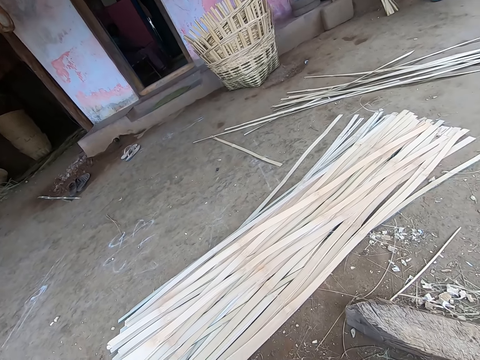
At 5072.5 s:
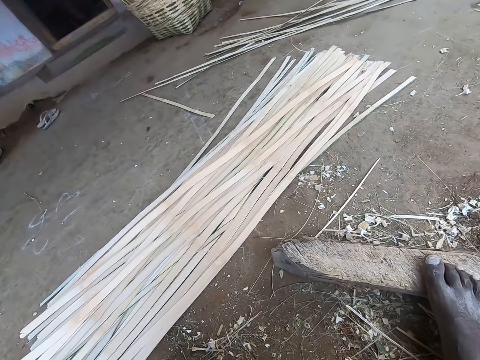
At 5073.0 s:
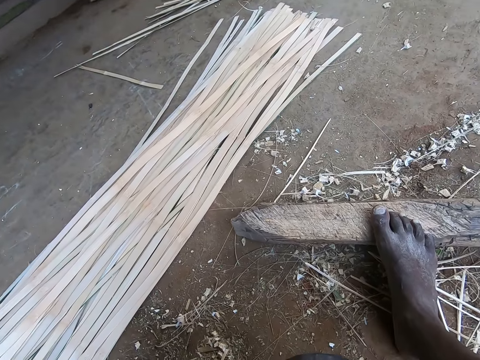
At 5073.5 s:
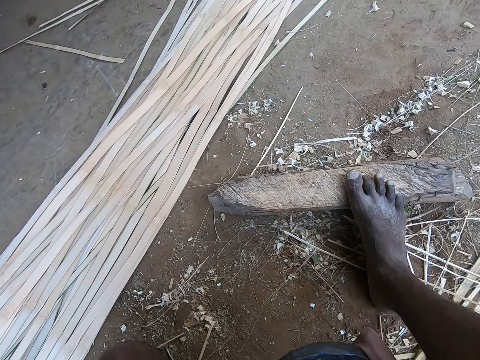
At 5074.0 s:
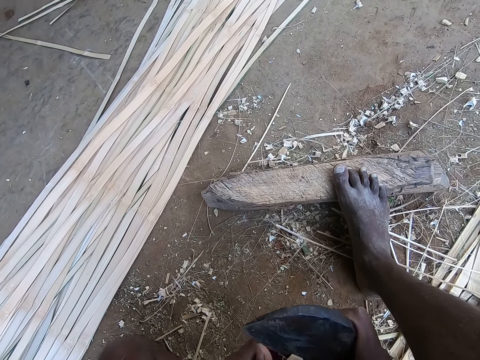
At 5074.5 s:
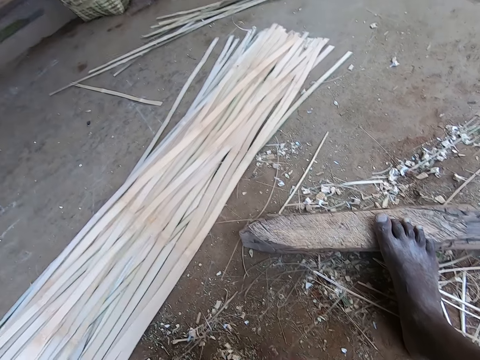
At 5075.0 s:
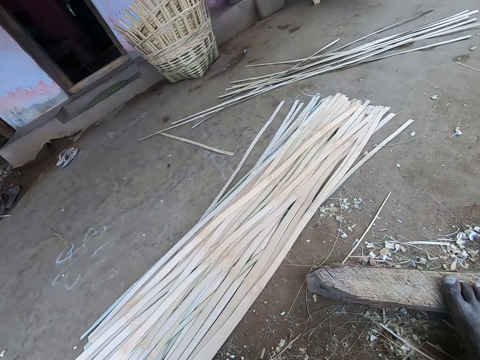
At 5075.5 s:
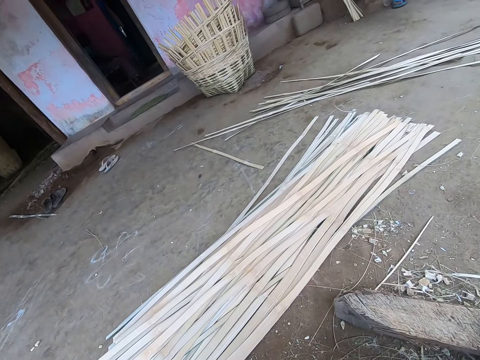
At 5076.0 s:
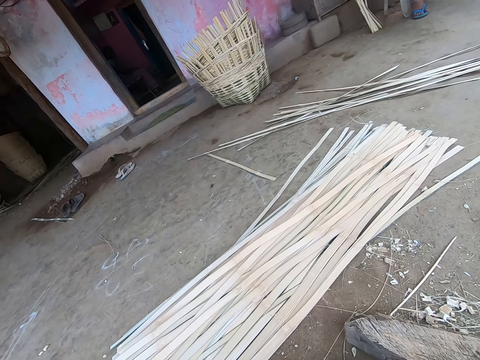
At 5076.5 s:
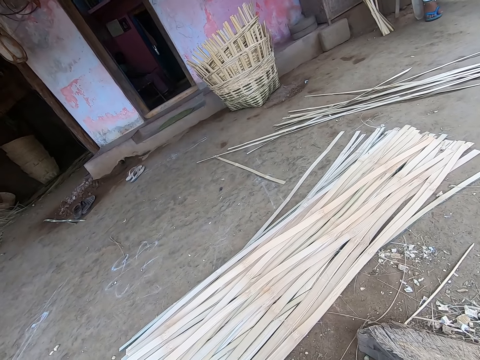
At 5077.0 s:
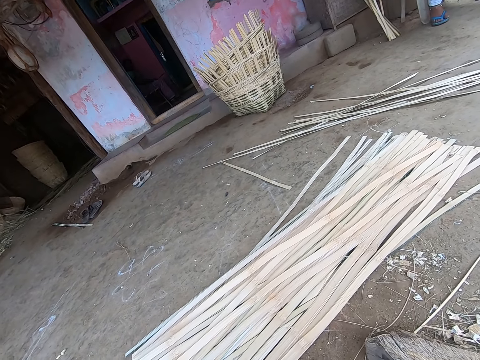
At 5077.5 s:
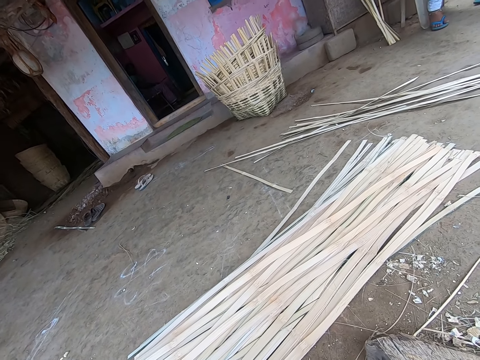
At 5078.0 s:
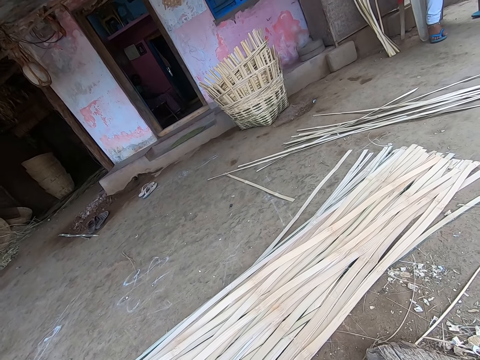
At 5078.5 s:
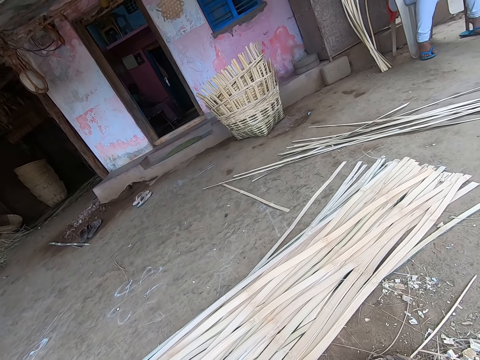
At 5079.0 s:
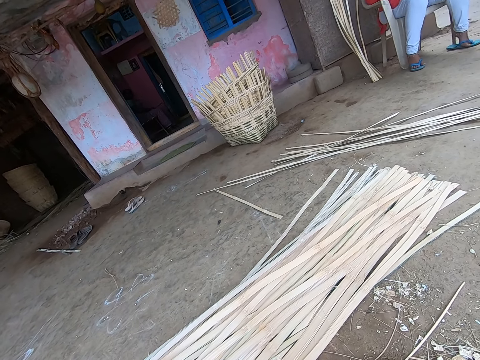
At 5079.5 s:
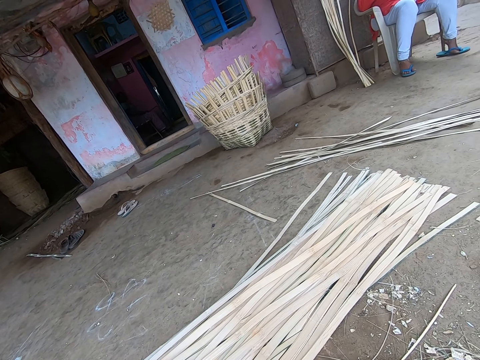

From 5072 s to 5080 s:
The camera wearer peels the wicker in his left hand with the kukri in his right hand. He pierces the bamboo stripe.

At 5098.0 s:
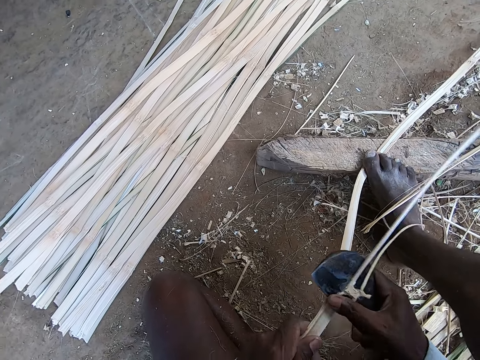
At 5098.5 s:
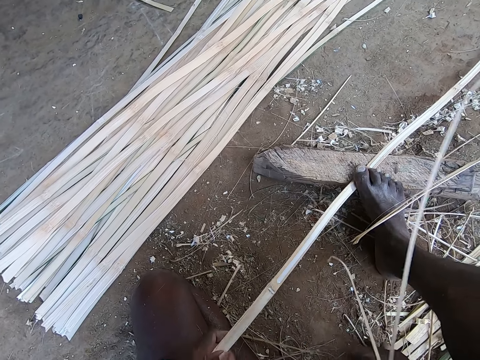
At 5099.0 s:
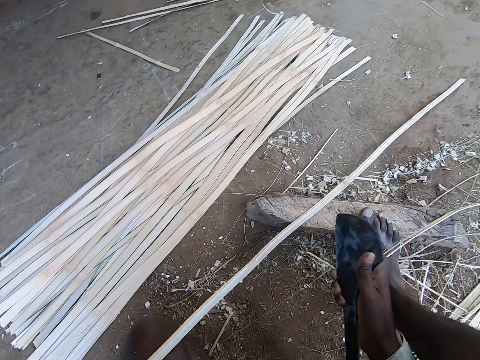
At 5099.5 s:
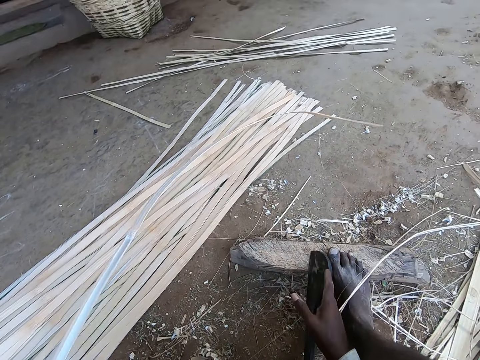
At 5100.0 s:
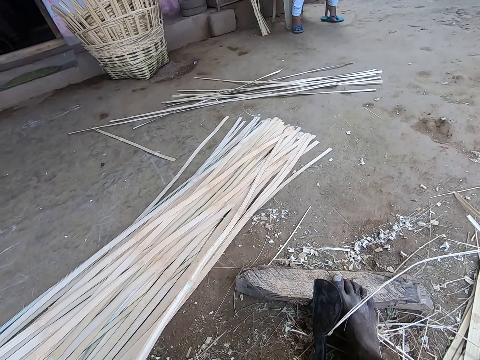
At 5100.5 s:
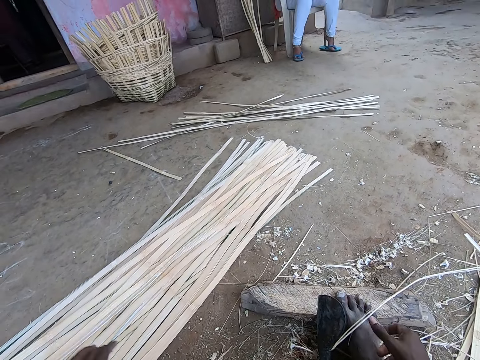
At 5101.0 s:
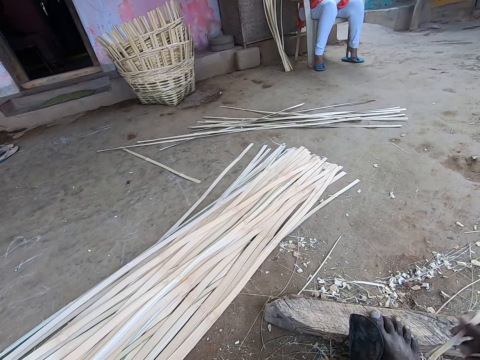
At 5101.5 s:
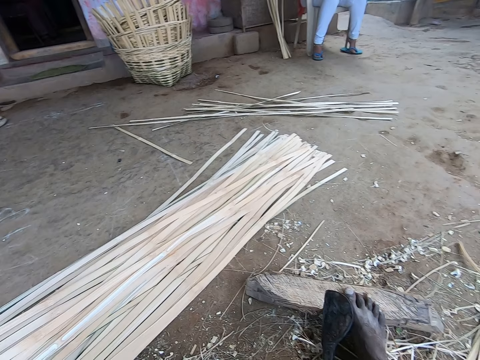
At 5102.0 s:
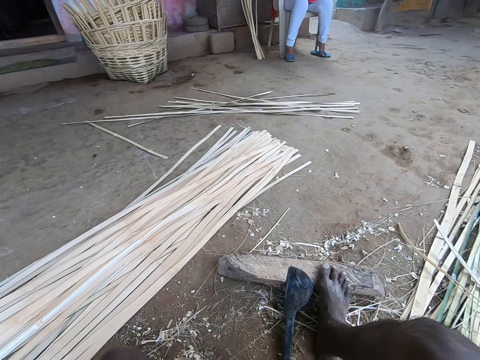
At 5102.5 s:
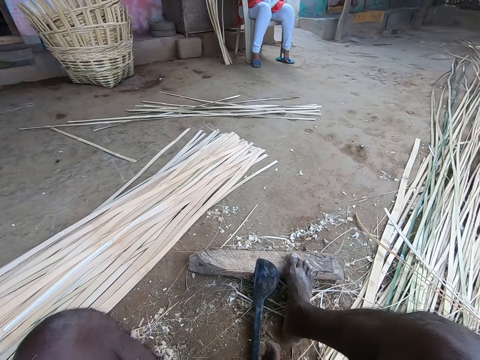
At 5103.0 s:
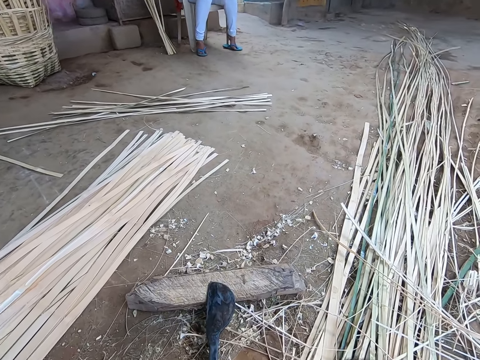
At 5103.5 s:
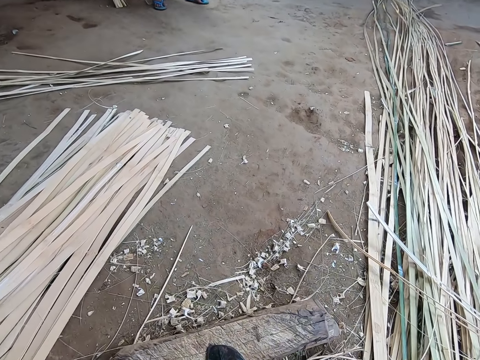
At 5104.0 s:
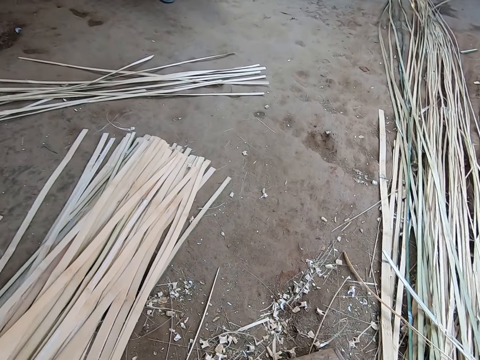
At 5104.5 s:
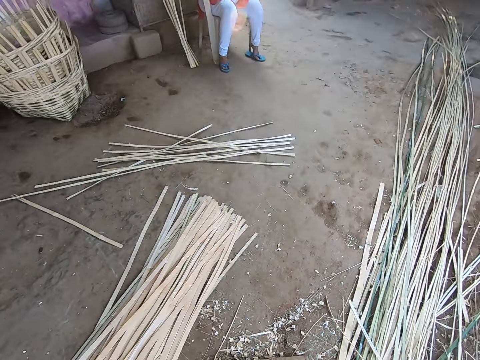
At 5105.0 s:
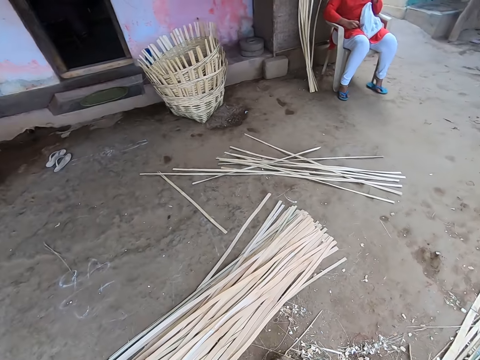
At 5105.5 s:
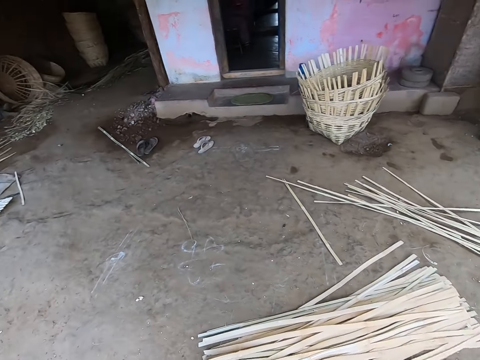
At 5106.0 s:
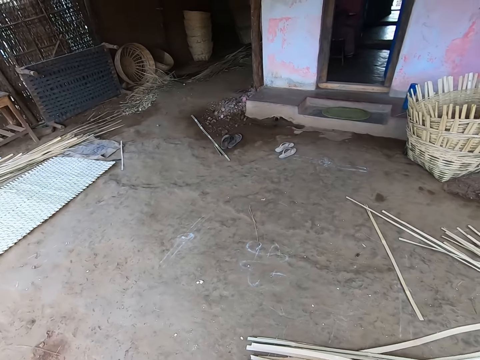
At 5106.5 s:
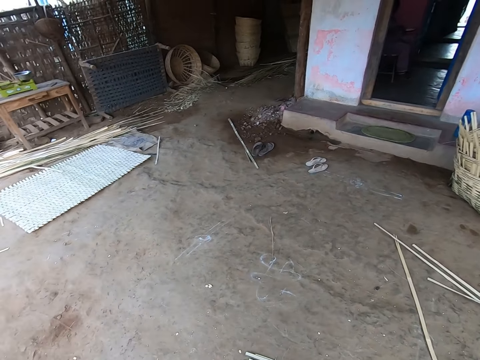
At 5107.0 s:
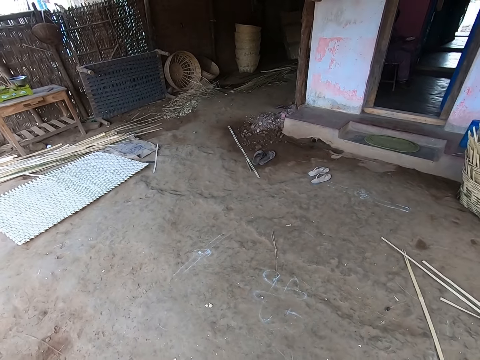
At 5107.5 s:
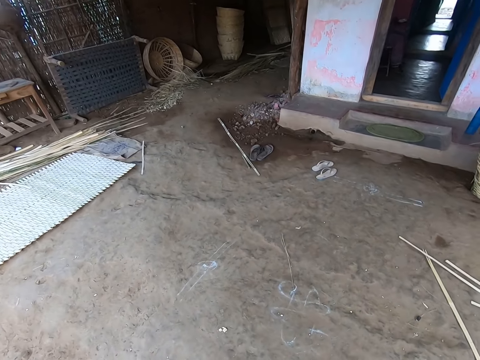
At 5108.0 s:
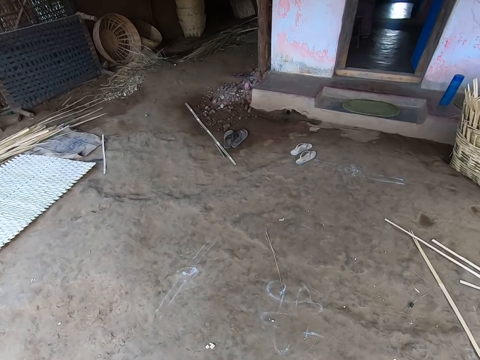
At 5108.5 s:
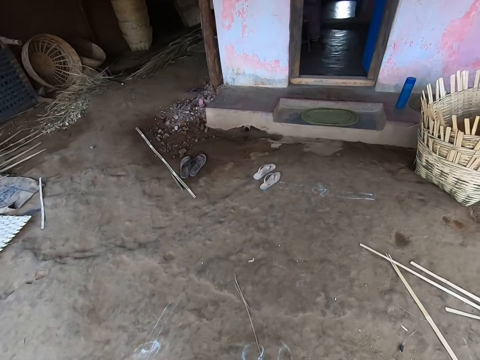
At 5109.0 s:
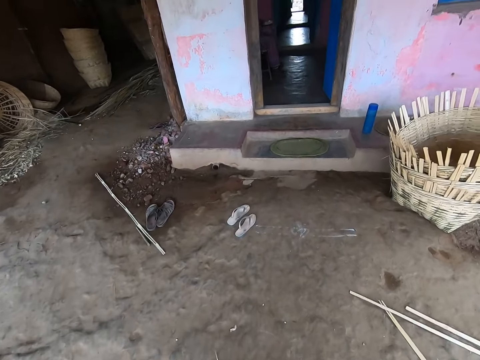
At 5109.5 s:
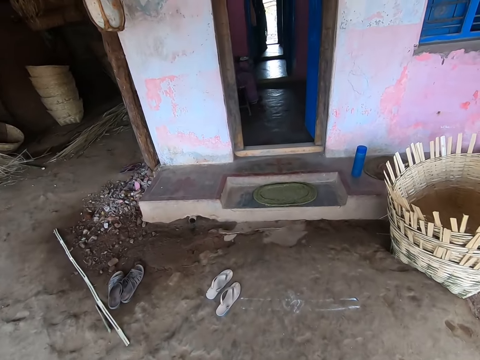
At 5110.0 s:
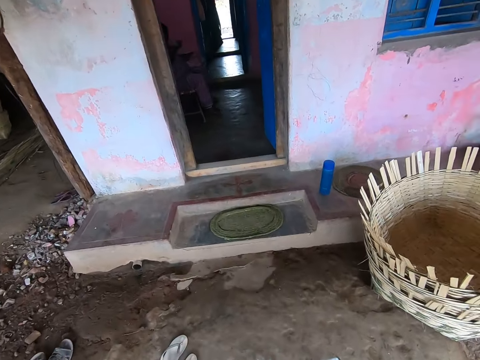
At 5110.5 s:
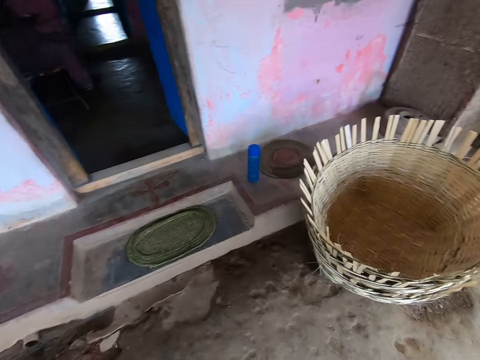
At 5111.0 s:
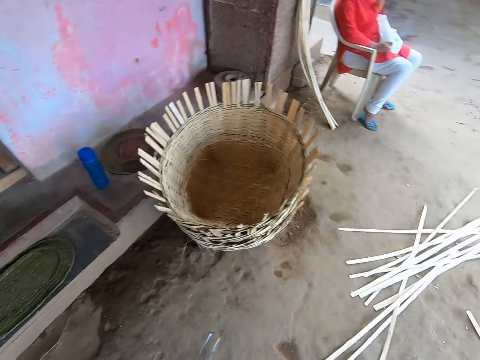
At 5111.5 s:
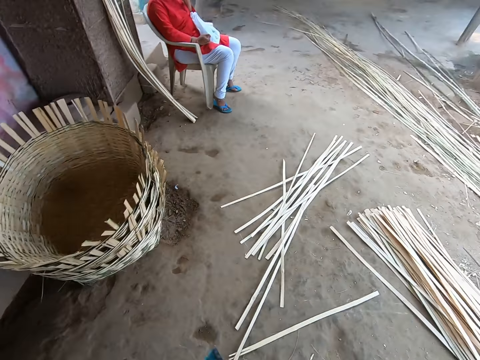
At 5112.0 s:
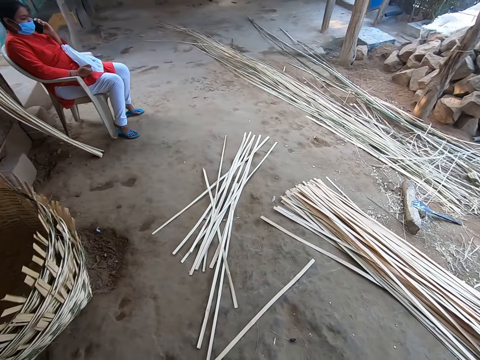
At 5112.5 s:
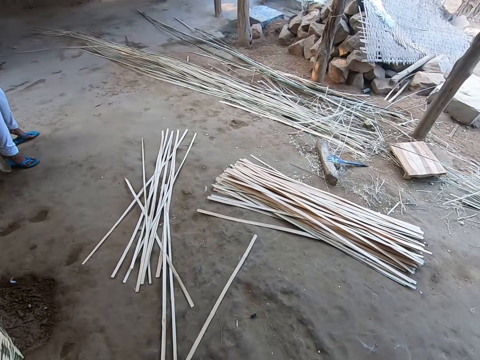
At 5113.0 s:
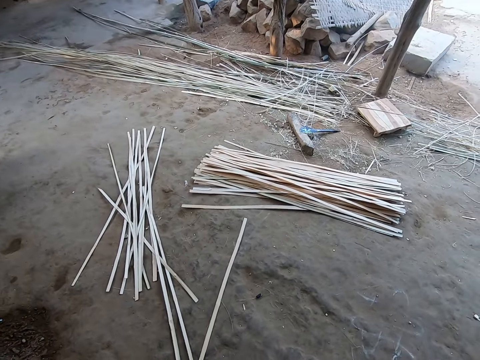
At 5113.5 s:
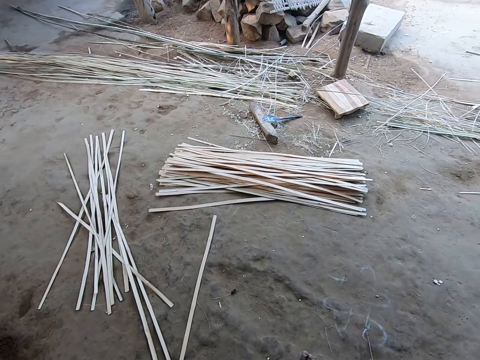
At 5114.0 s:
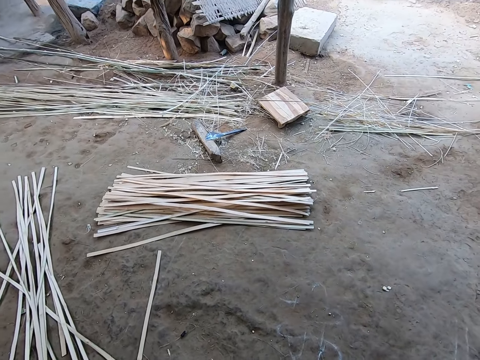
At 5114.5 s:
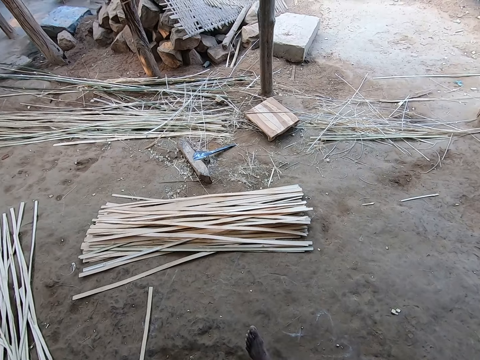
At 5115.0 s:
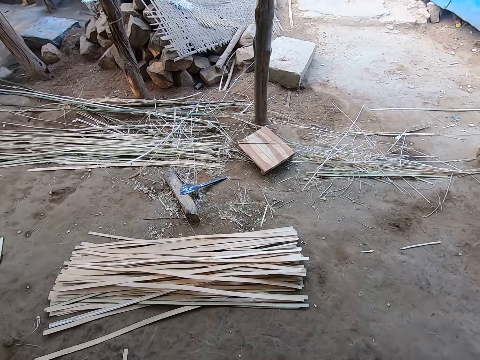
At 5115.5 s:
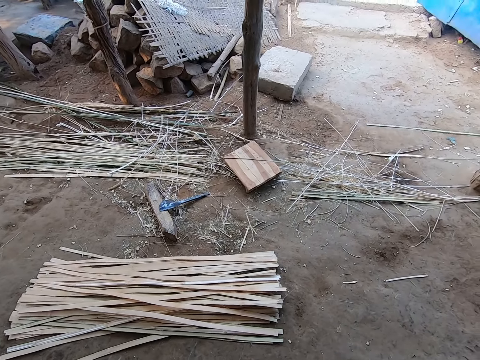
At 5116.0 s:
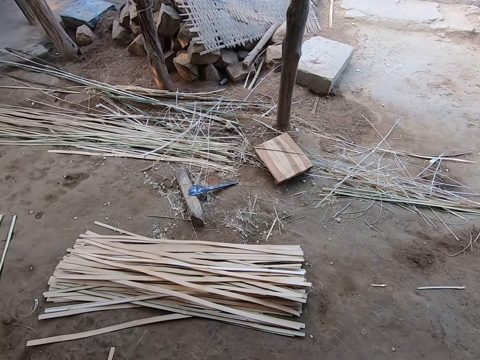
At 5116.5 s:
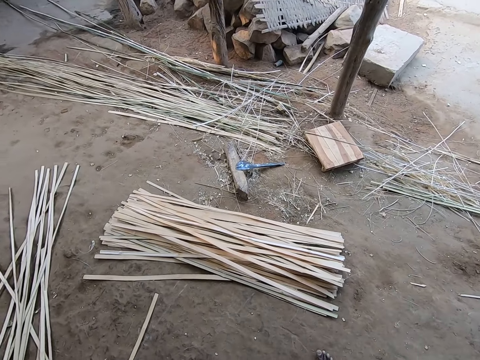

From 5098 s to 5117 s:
The camera wearer drops the knife. He drops the peeled wicker on the ground with his left hand. He picks a wicker from the ground with his right hand and drops the wicker on the ground with his right hand. He stands up from a stool. He walks. He converses with the woman. He walks towards an apartment.
